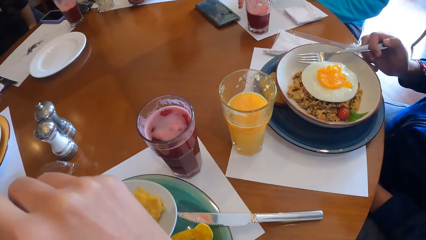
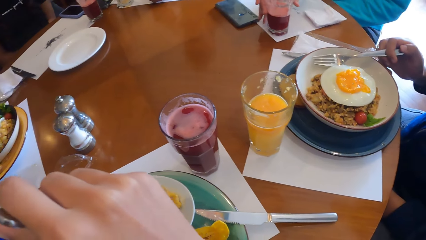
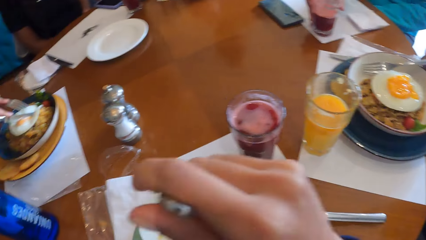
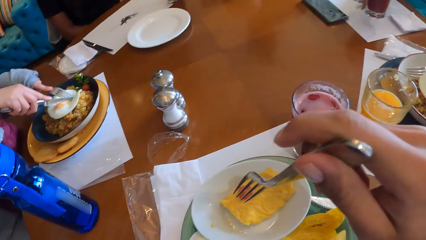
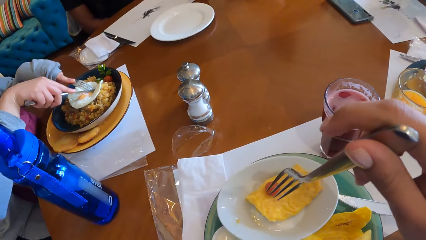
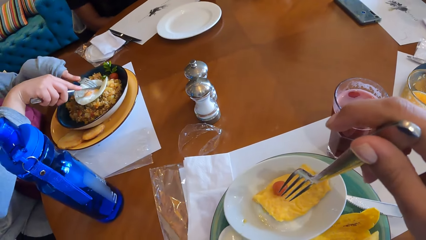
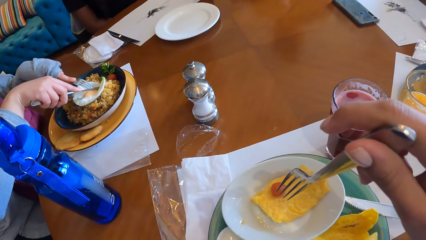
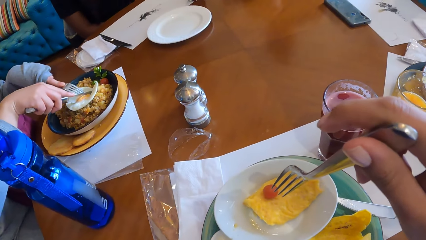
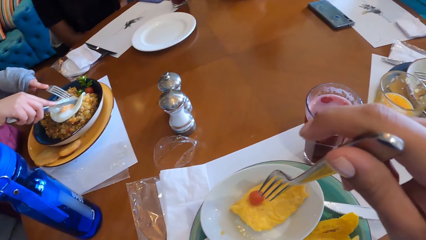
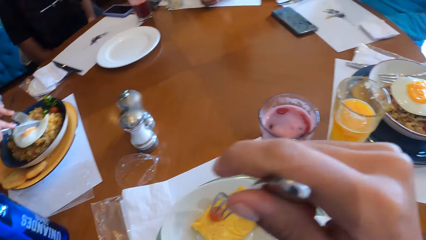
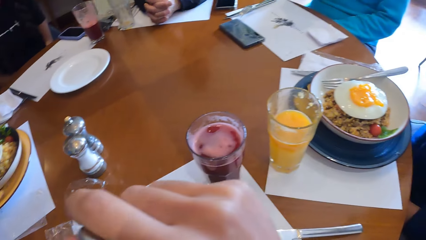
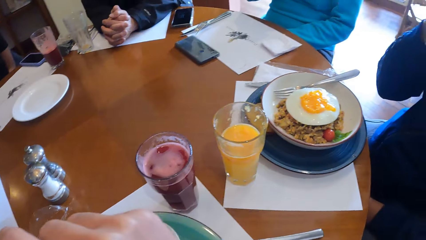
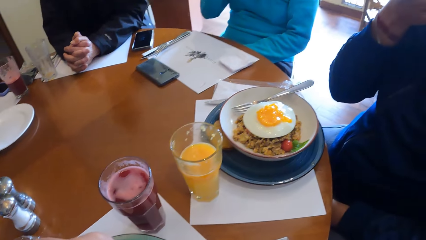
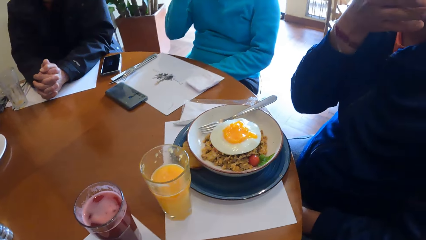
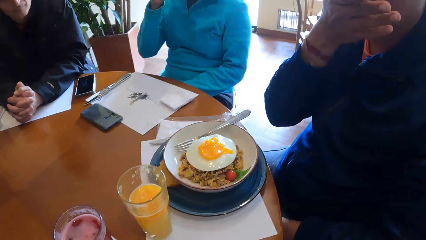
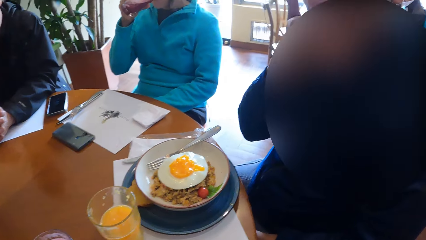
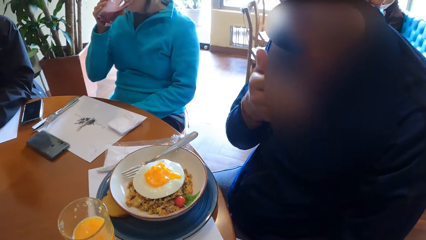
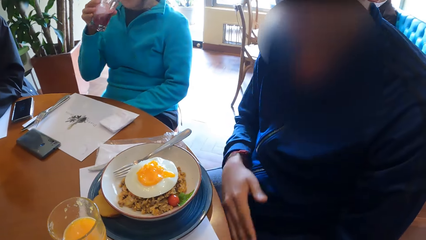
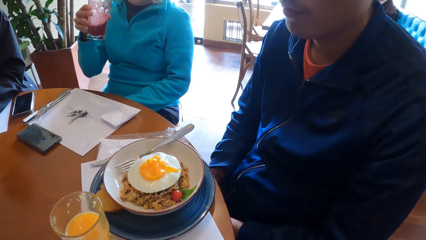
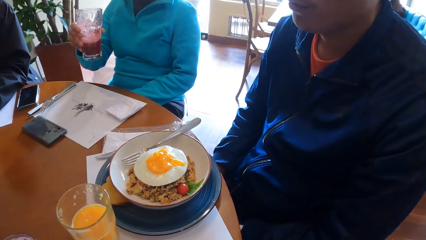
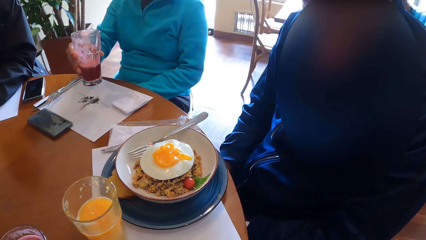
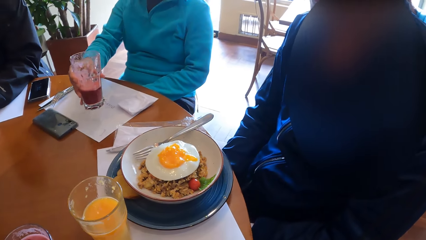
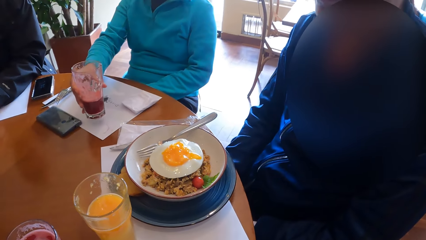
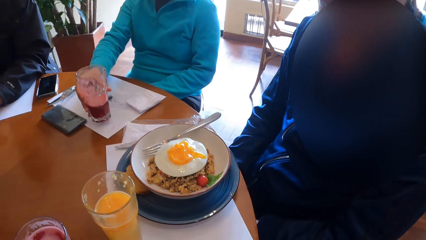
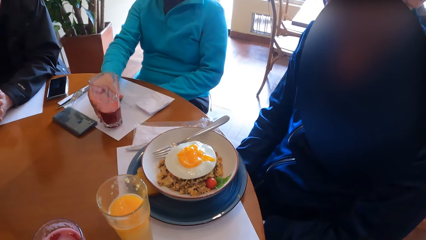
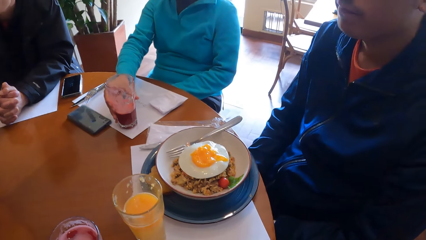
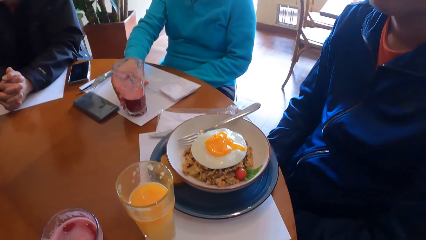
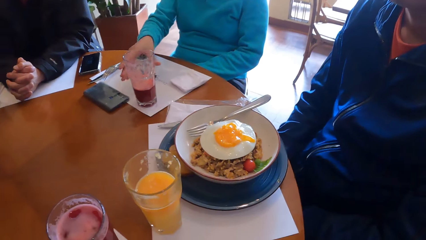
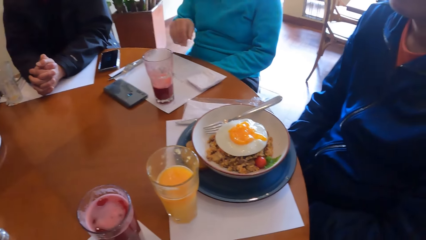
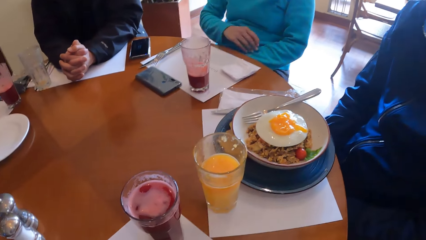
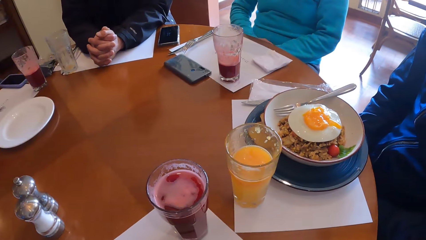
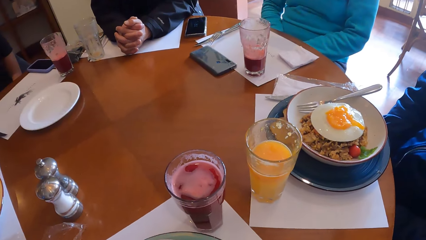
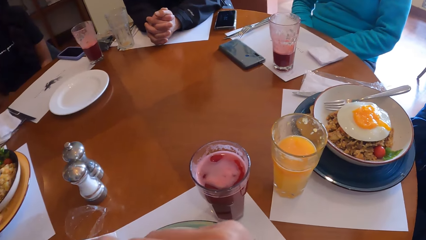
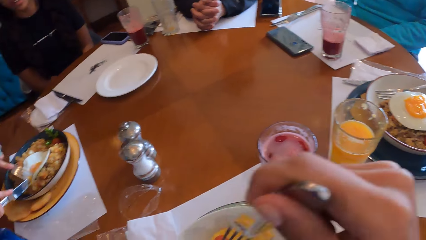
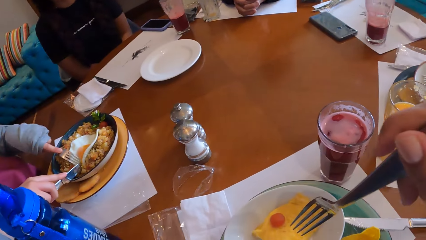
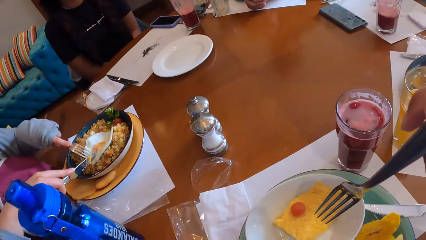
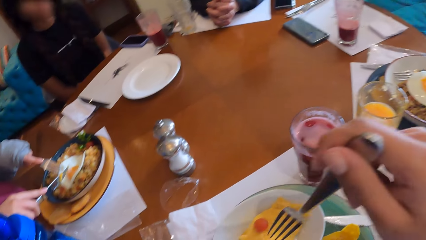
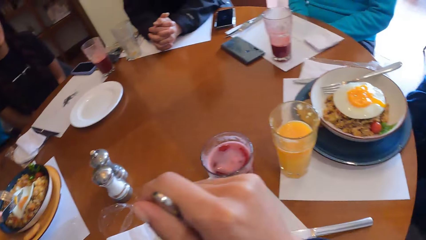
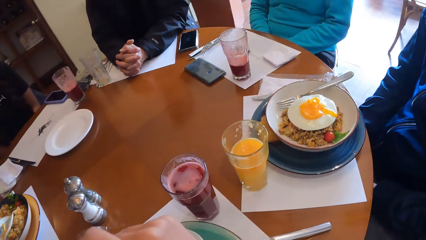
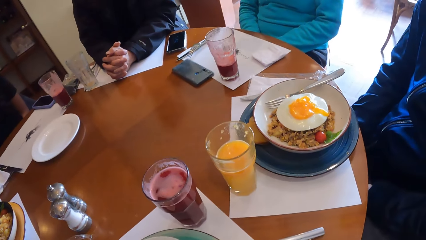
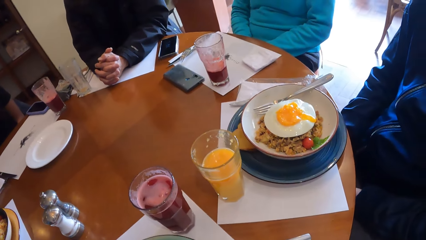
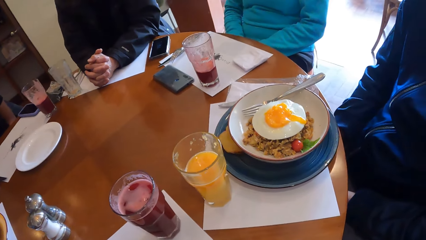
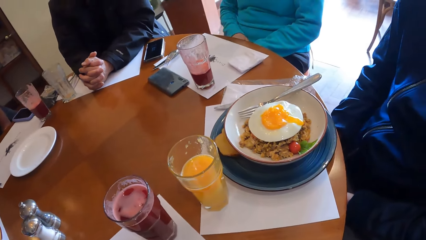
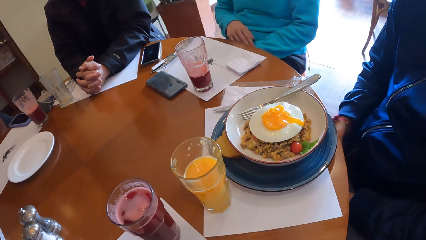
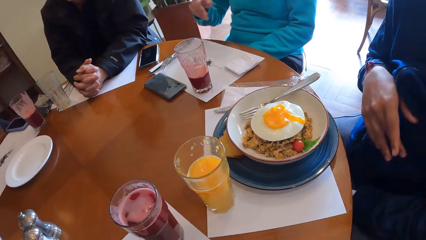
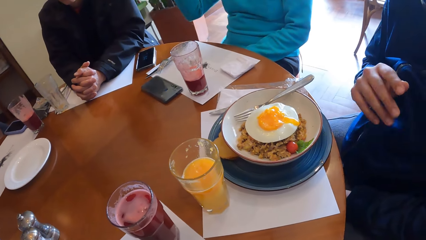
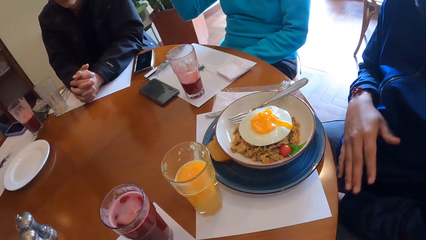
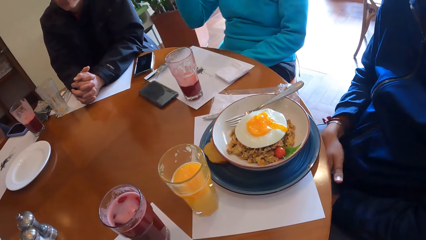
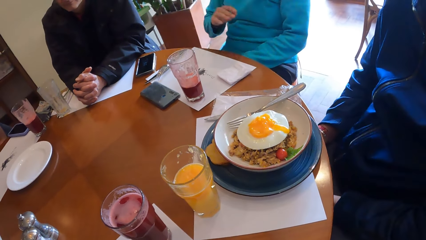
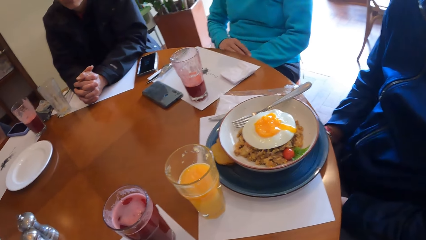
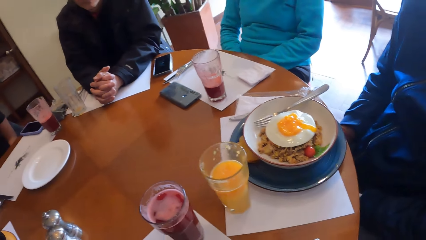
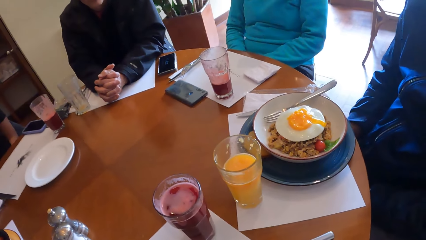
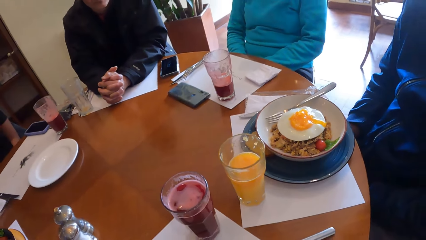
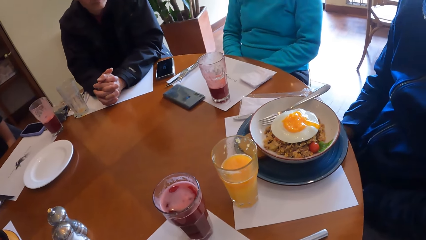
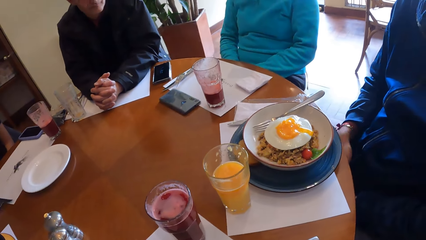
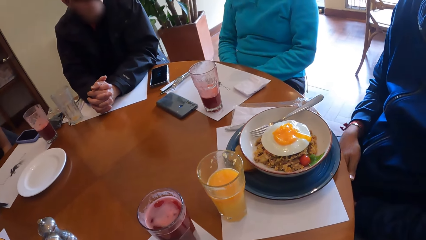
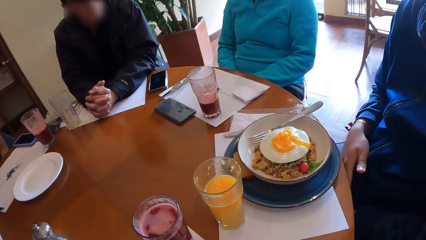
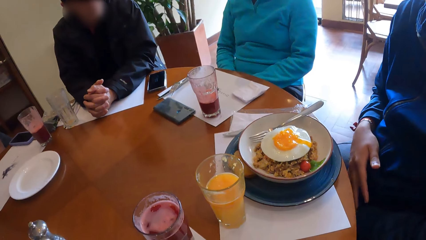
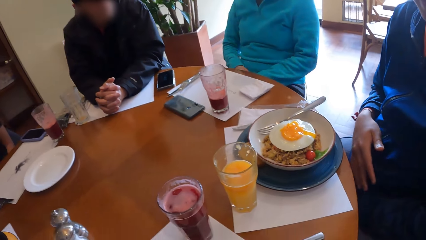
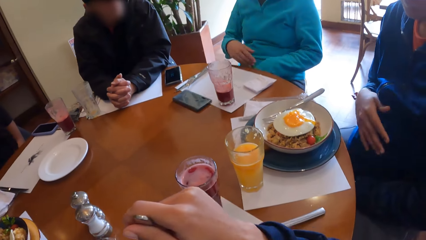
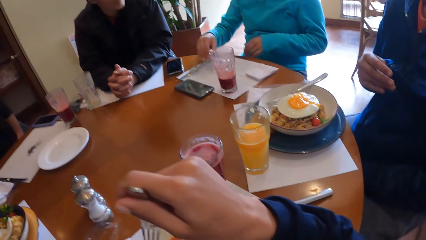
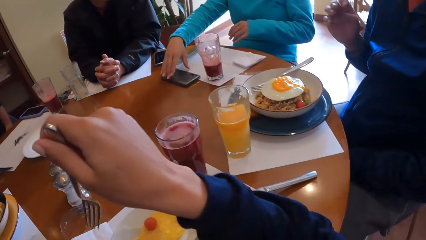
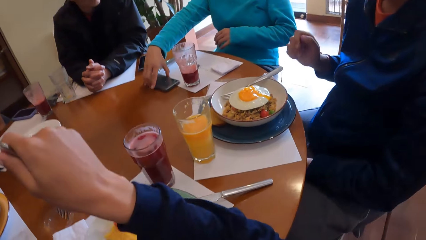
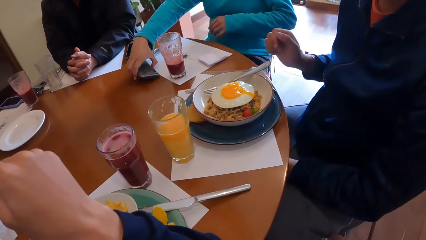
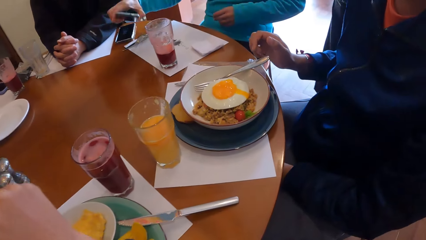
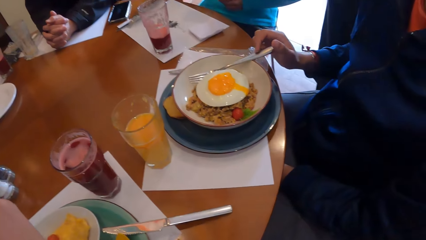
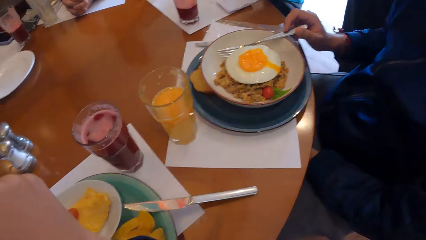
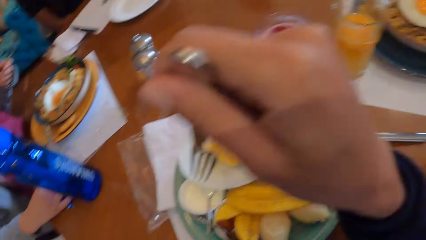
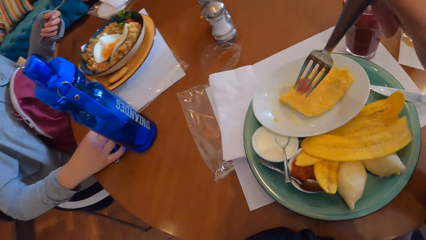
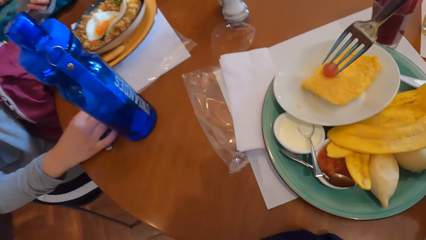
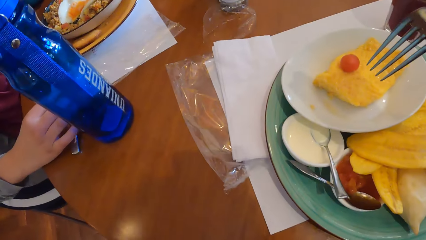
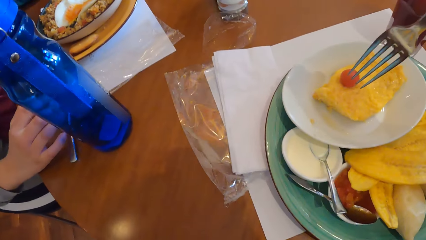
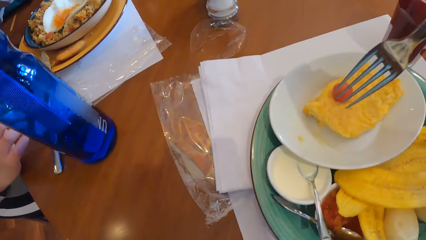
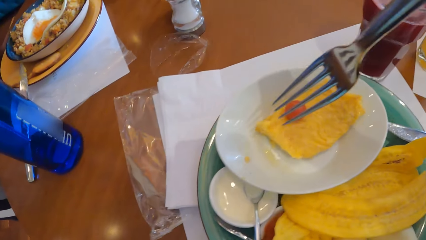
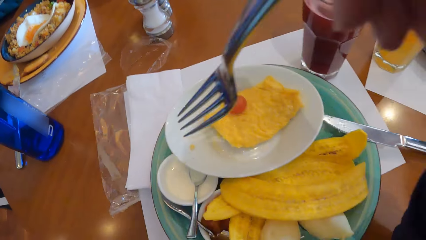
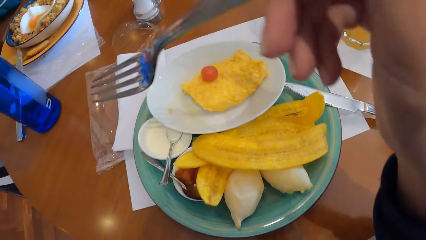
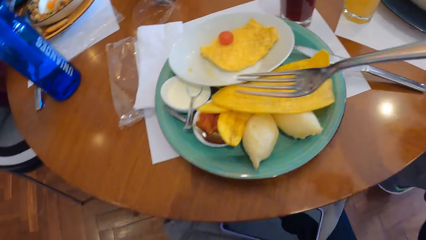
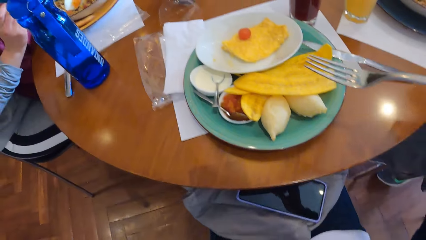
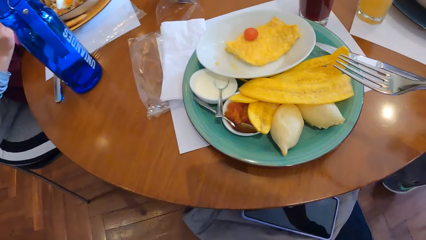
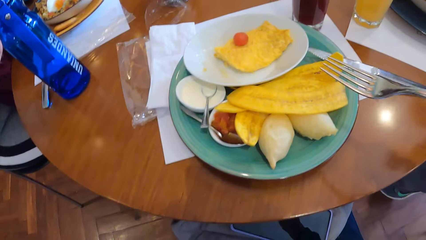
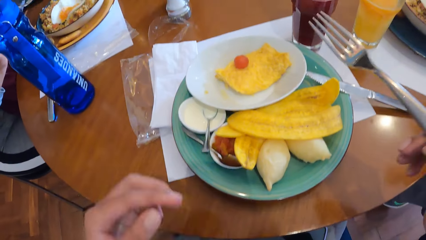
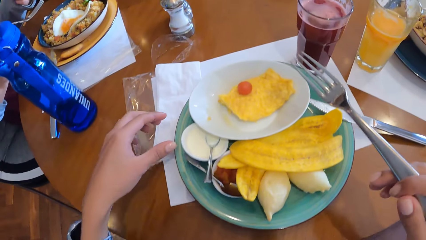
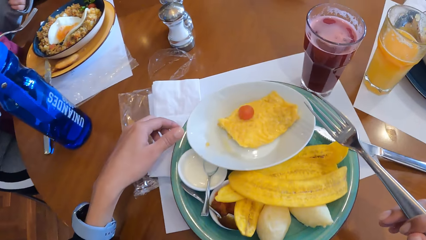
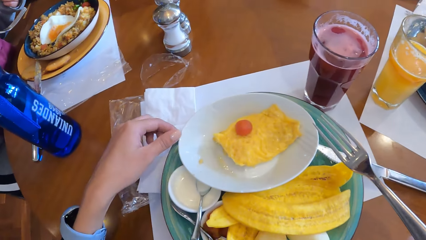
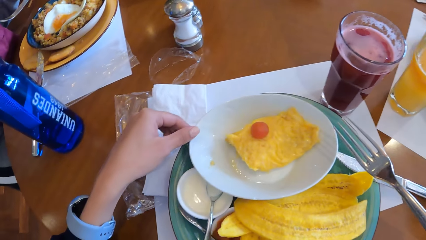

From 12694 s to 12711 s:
The woman picks up the glass of wine from the tray at the table with her right hand, and drinks from the glass of wine in her right hand. The camera wearer looks around the table. The woman drops the glass of wine on the tray at the table with her right hand. The camera wearer holds a fork in his right hand at the table. Another woman picks up a phone from the table with her right hand.
